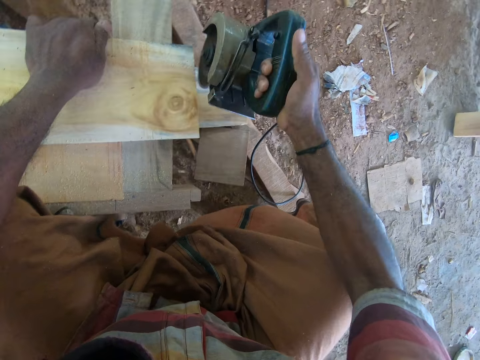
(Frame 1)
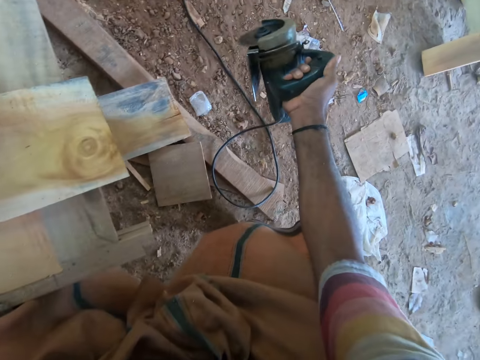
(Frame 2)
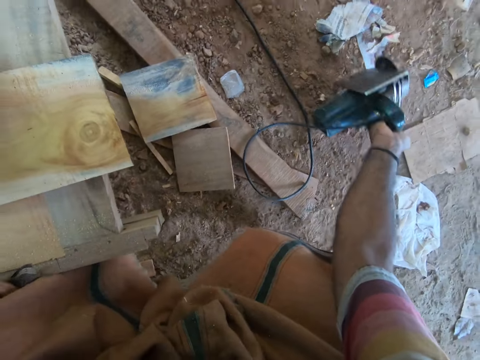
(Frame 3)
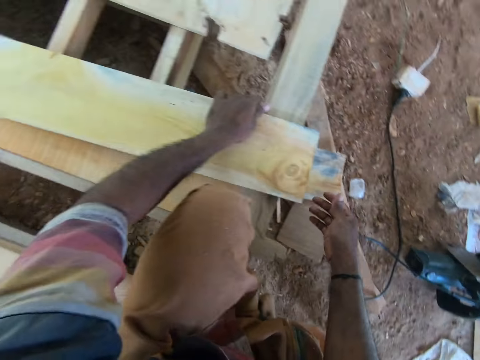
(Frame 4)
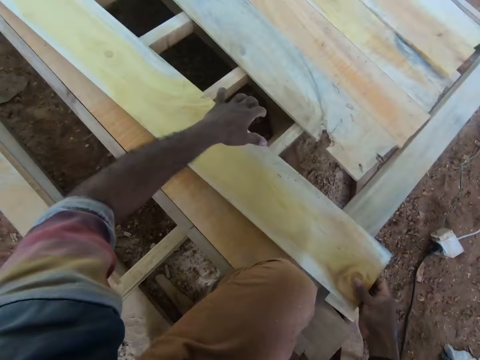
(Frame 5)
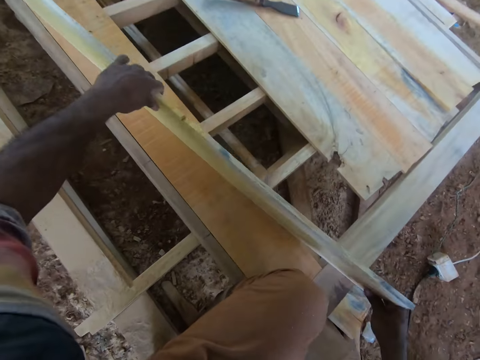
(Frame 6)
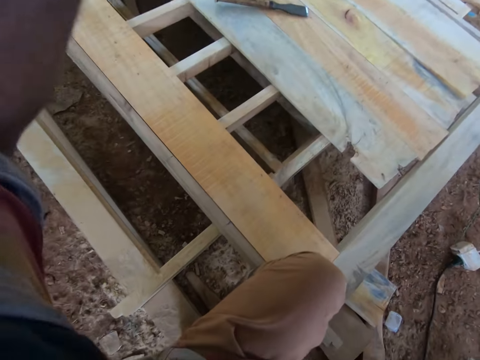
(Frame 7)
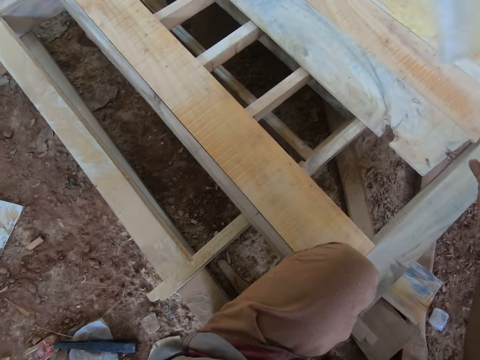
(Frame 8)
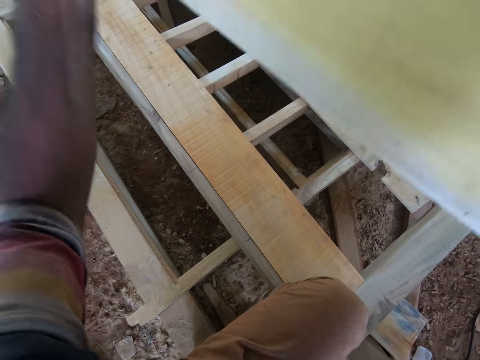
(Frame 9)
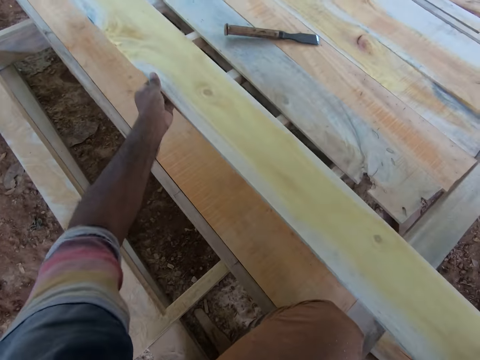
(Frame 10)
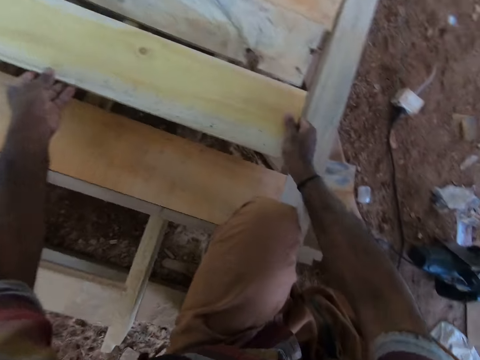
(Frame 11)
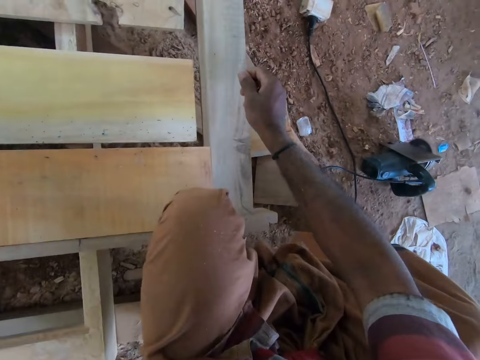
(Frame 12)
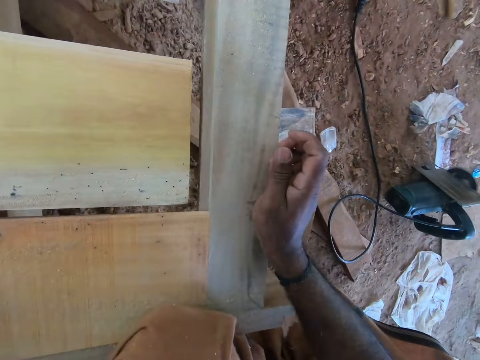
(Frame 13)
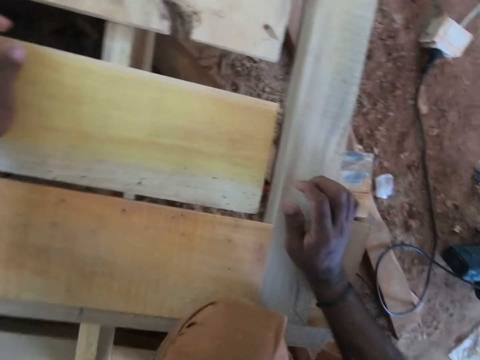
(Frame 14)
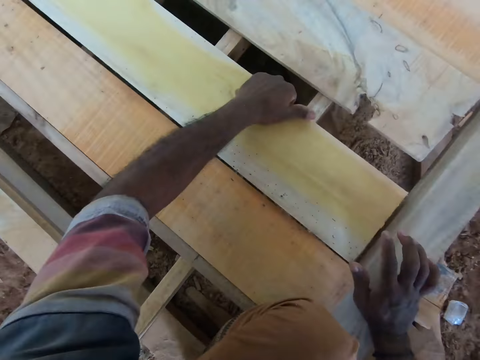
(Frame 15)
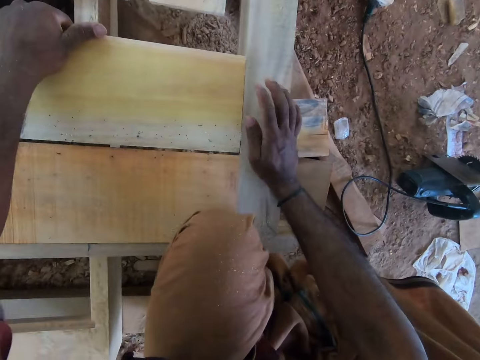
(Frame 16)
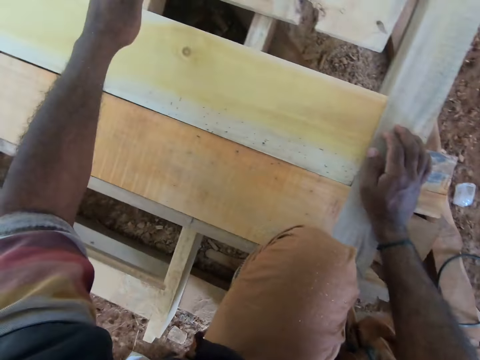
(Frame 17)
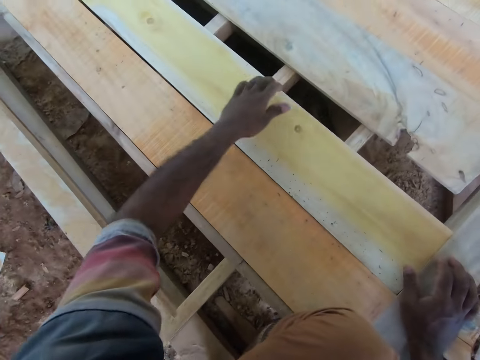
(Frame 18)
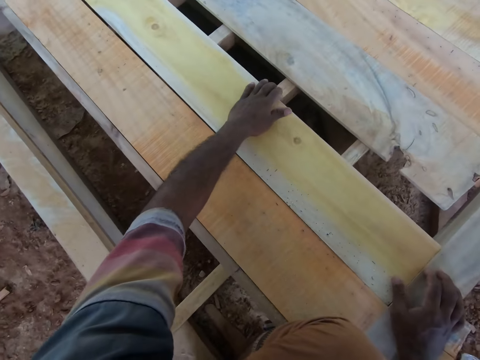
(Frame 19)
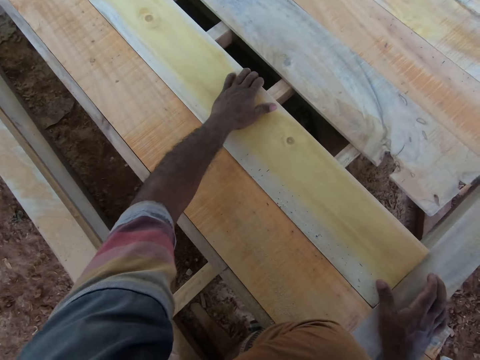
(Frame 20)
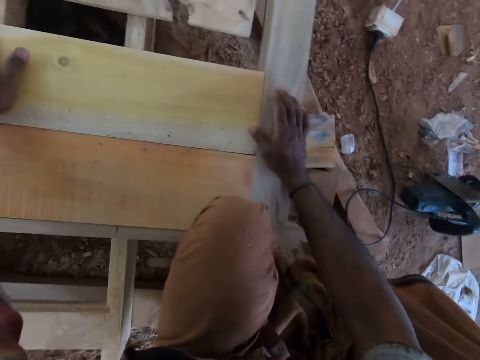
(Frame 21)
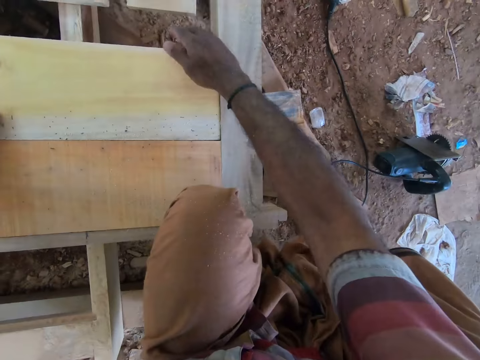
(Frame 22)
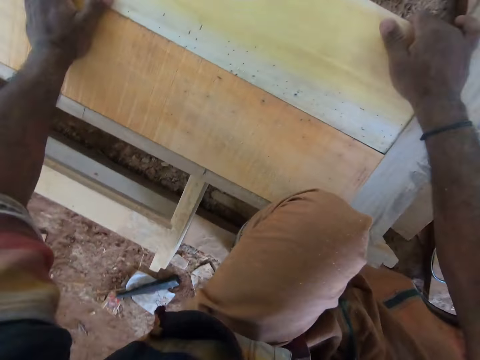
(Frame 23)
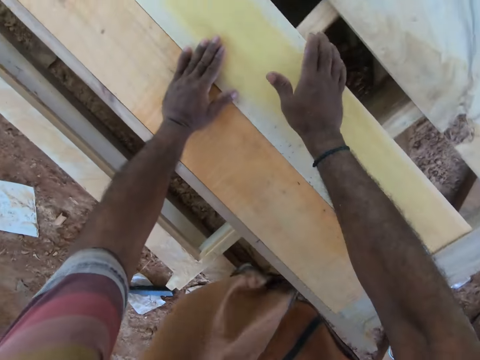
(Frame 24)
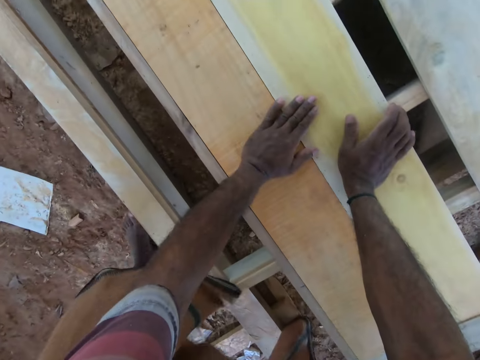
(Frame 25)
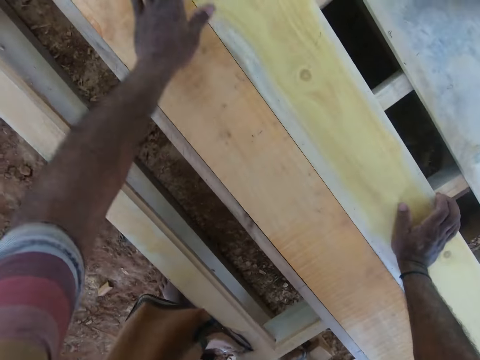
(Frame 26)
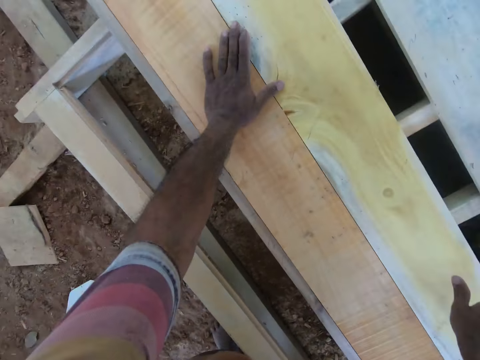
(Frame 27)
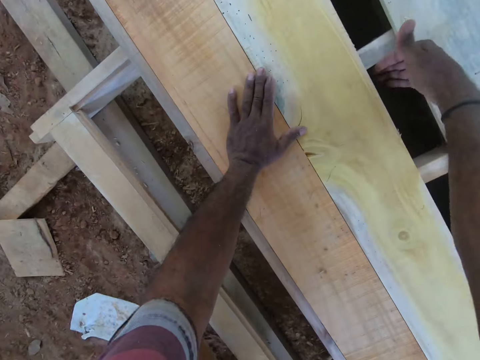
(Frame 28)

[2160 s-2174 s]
The camera wearer drops the angle grinder on the ground with his right hand. He picks up the piece of wood from the wooden platform with both hands. He flips the piece of wood with his left hand. He places the piece of wood on the wooden platform with both hands. He moves the piece of wood on the wooden platform with his left hand. He adjusts the wood. He touches the piece of wood with both hands.

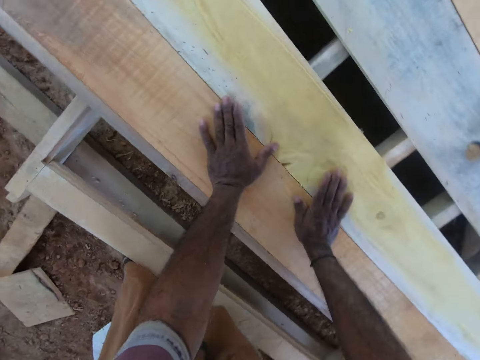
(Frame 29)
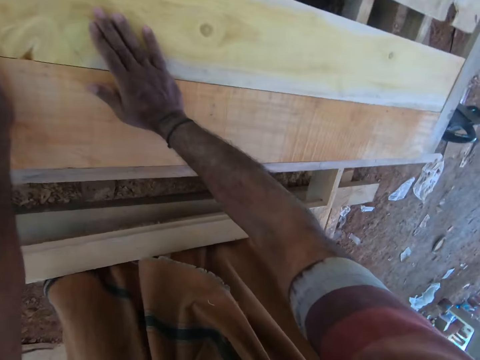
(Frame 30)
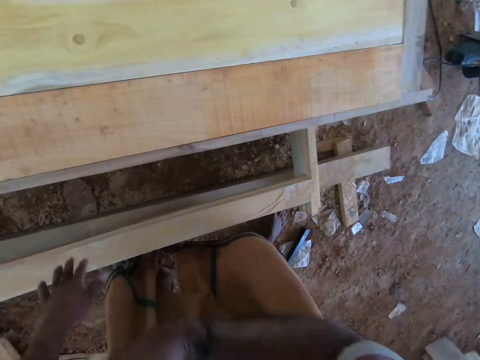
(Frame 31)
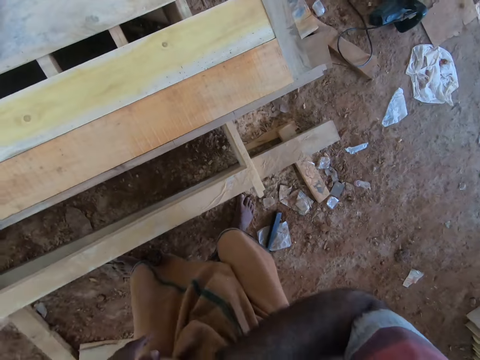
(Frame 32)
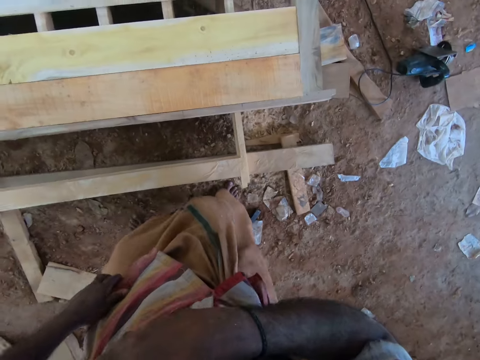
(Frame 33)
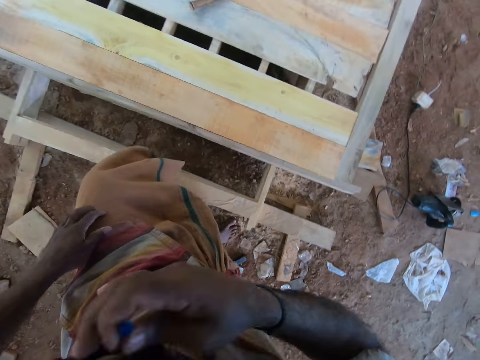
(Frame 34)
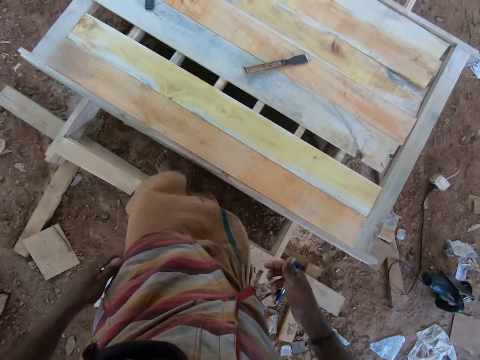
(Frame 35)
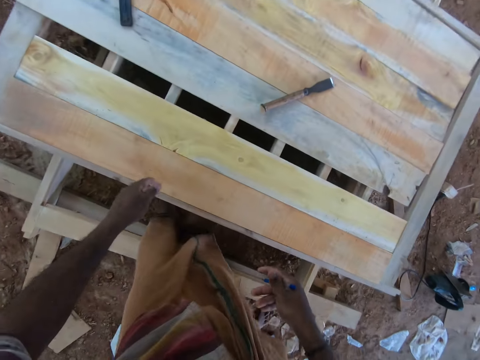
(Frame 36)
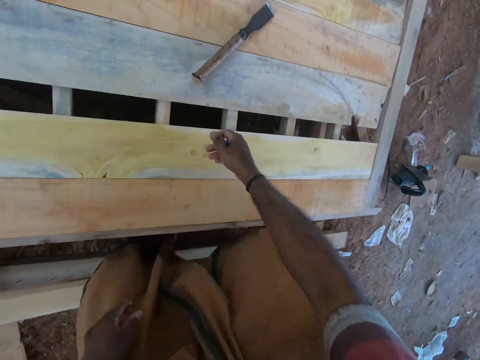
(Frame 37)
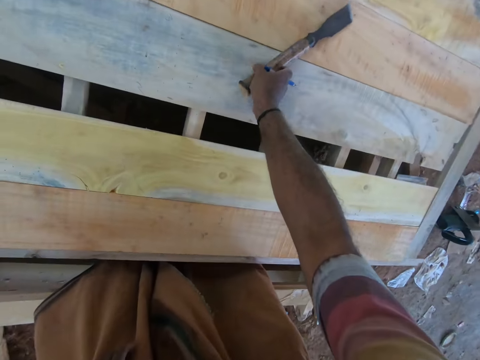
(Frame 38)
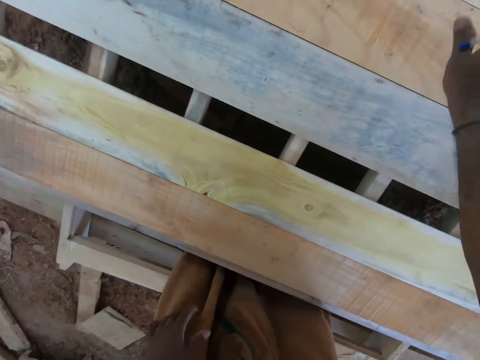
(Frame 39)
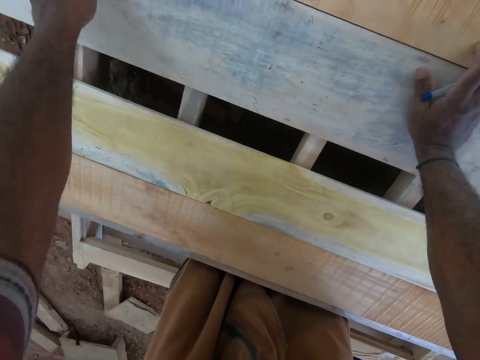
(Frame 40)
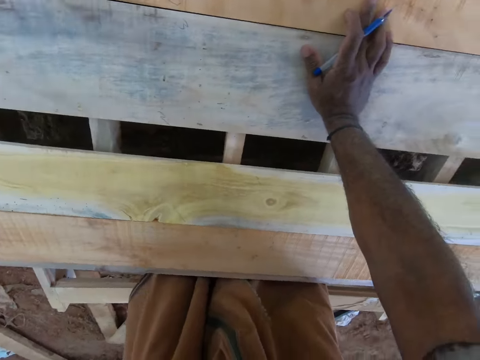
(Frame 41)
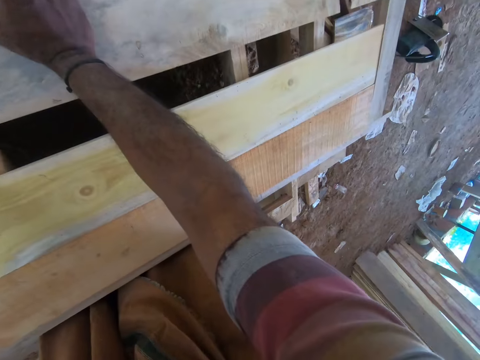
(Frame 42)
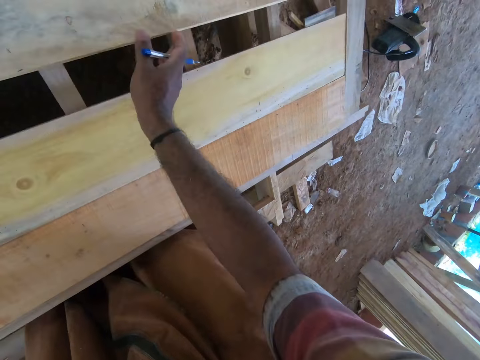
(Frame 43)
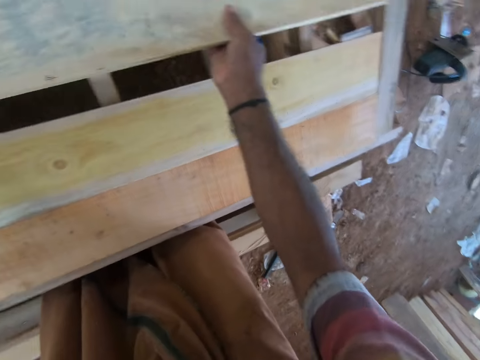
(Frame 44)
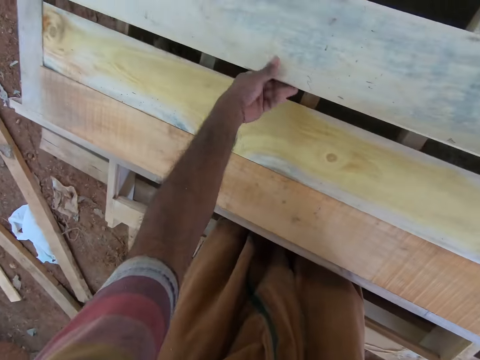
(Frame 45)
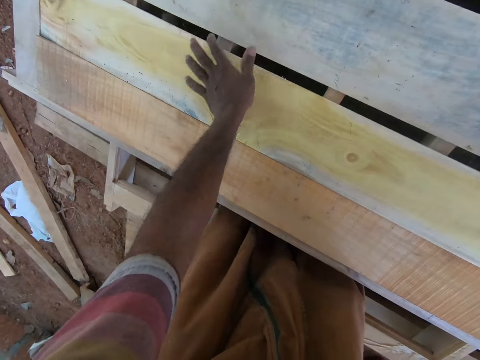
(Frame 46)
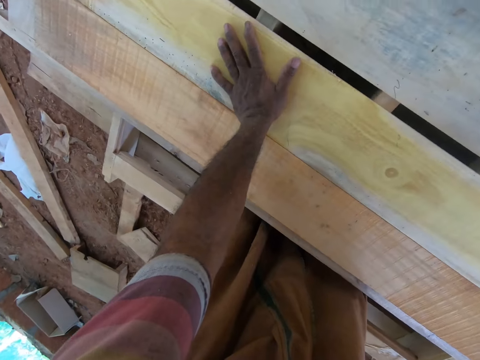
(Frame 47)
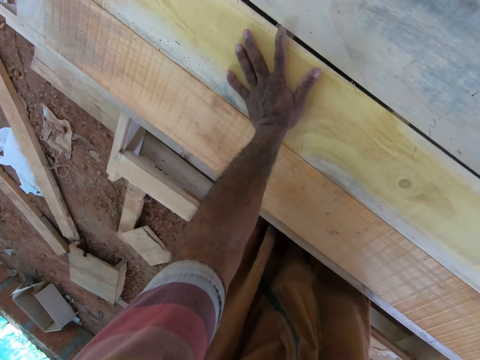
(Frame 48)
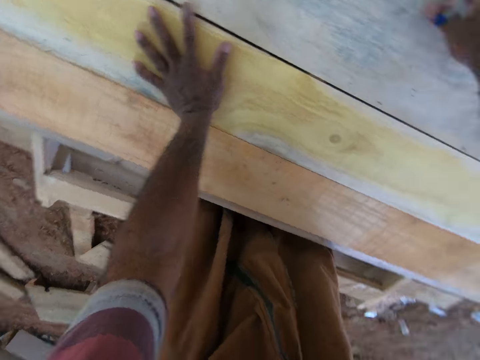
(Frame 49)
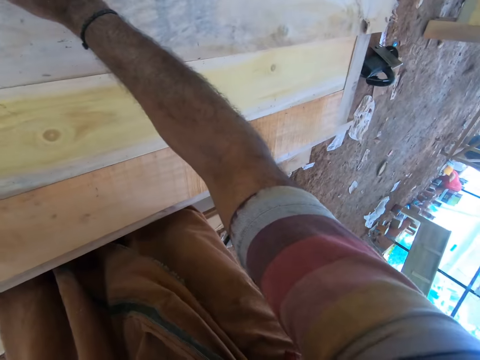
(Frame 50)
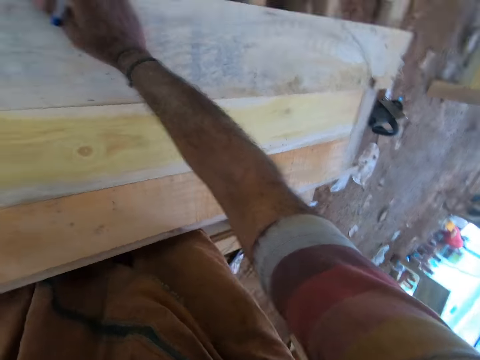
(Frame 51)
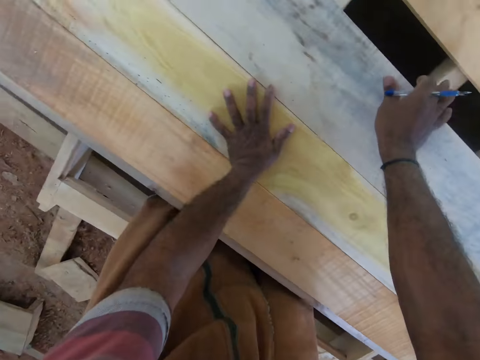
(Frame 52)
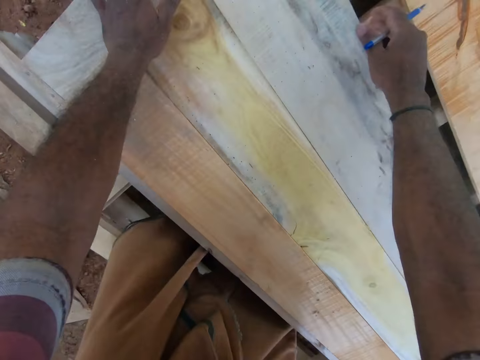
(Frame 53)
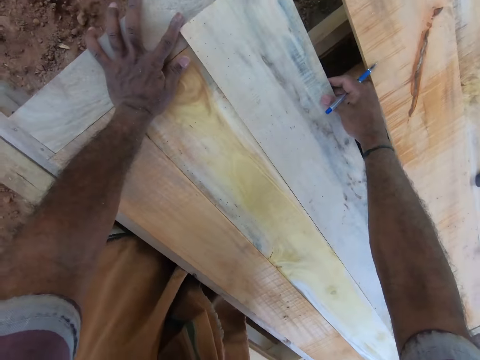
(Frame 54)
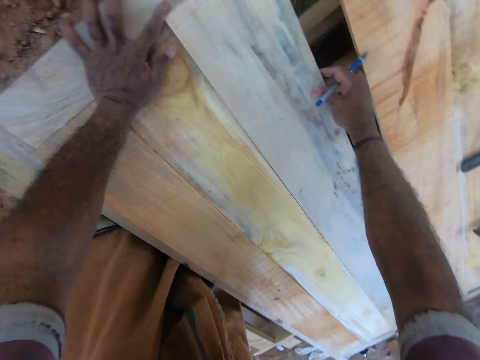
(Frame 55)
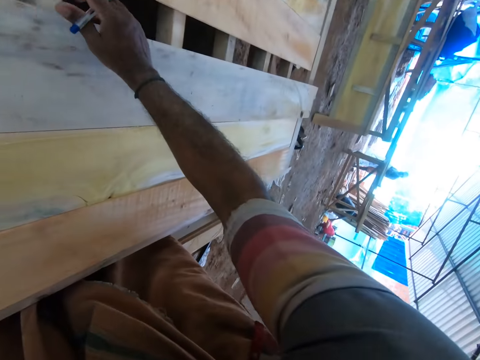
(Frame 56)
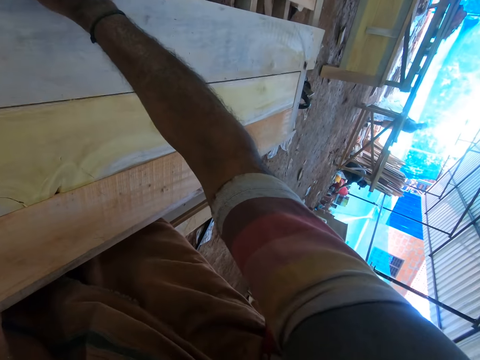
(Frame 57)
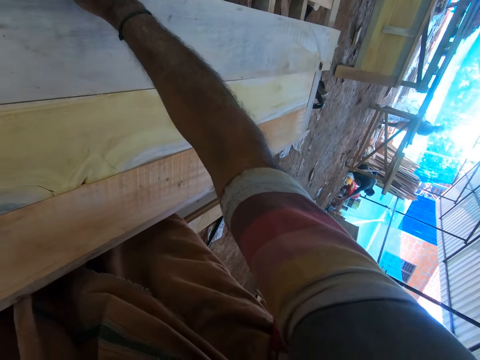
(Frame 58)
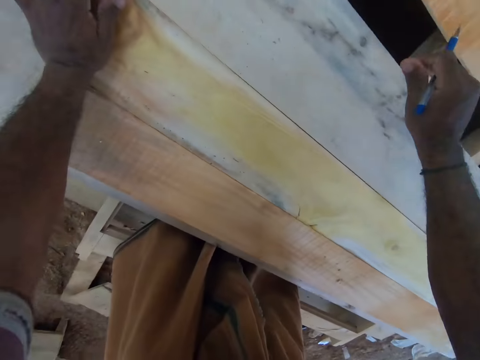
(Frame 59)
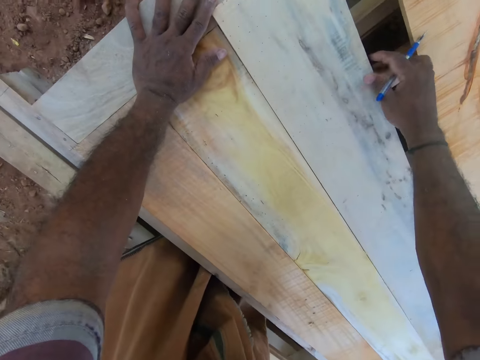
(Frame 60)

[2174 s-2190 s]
The camera wearer lifts his hand. He picks up a pen from his shirt with his right hand. He picks up a chisel from wooden planks on the incomplete desk with his right hand. He throws the chisel on the wooden planks on the incomplete desk with his right hand. He moves the wood chisel. He places his right hand on the wooden planks. He raises the wooden plank from the incomplete desk with his left hand. He holds the wooden plank with his right hand. He drops the wooden plank on the incomplete desk with both hands. He turns the wood. He moves the wooden plank along the incomplete desk with his right hand. He places his left hand on the incomplete desk. He holds the wood. He slightly moves the wooden plank with his right hand. He adjusts the wooden plank on the incomplete desk with his right hand. He holds the wooden plank with his right hand.
